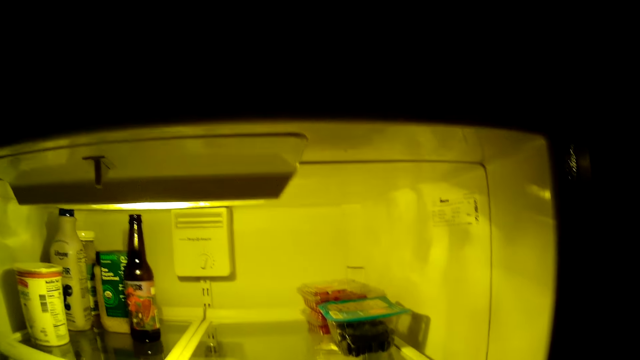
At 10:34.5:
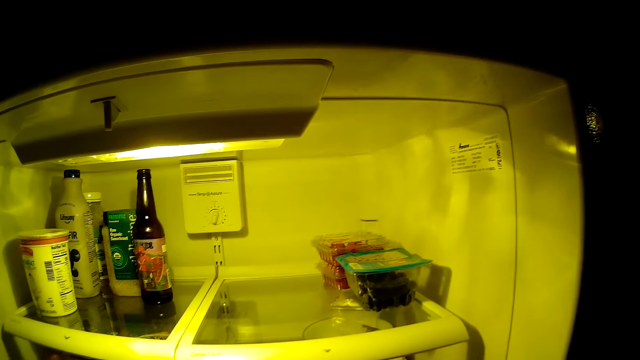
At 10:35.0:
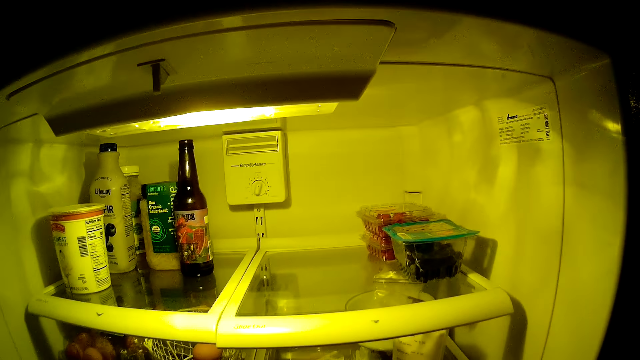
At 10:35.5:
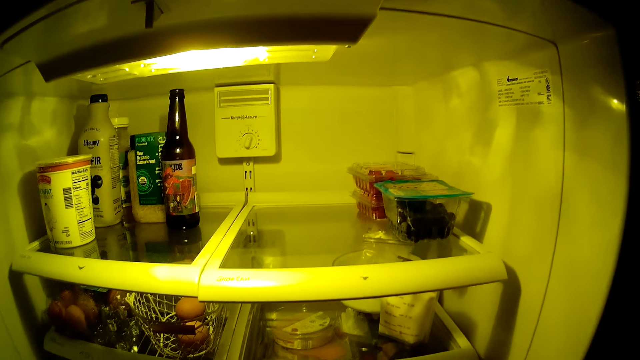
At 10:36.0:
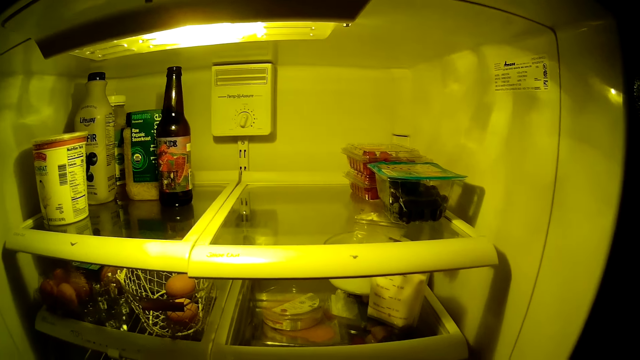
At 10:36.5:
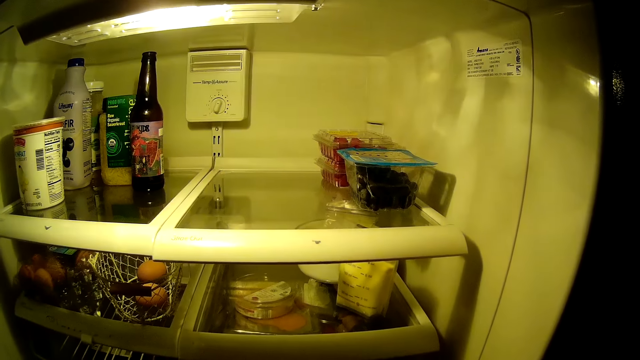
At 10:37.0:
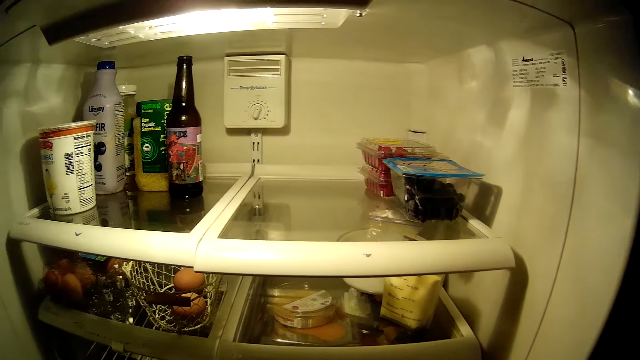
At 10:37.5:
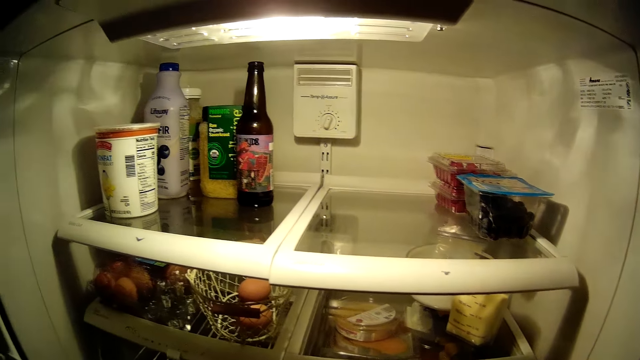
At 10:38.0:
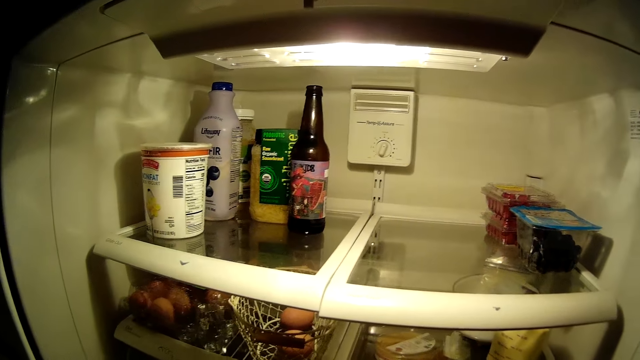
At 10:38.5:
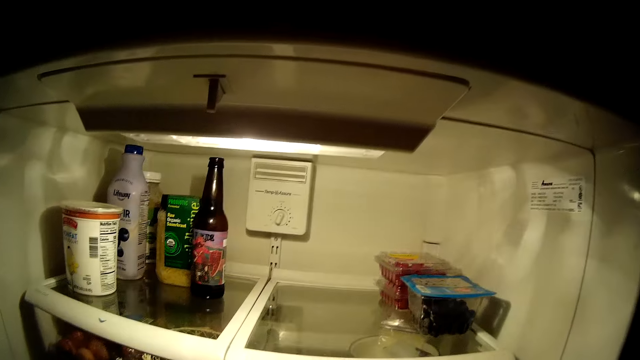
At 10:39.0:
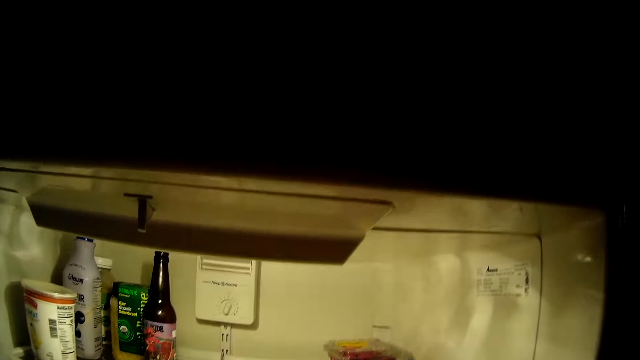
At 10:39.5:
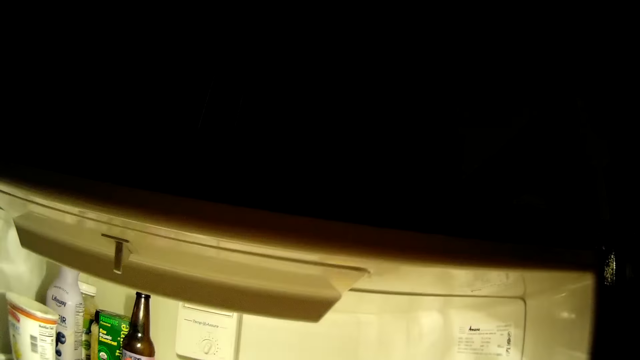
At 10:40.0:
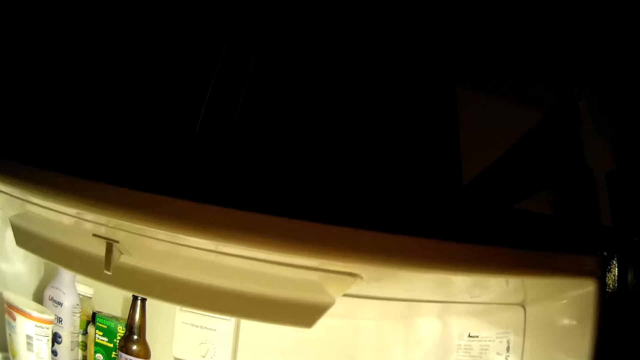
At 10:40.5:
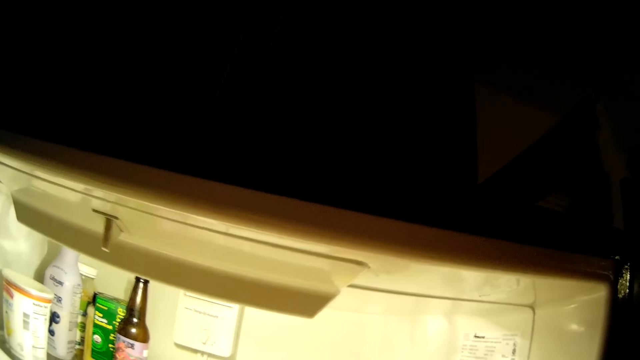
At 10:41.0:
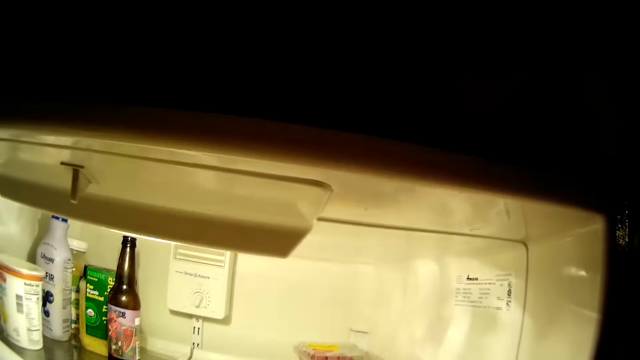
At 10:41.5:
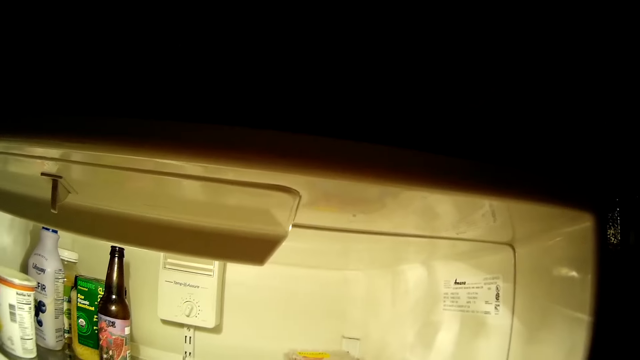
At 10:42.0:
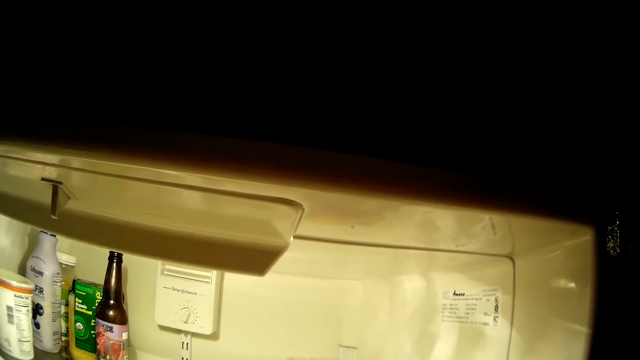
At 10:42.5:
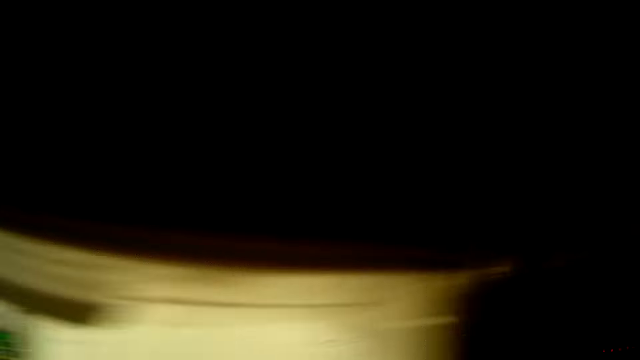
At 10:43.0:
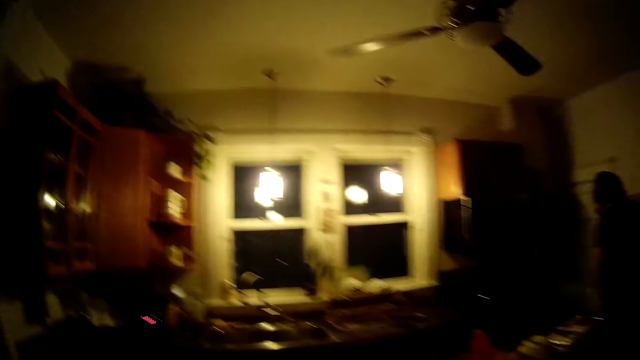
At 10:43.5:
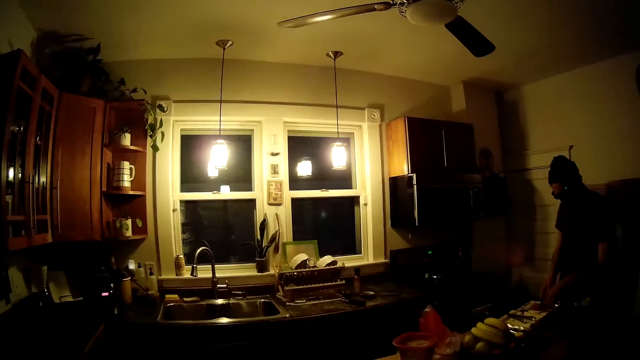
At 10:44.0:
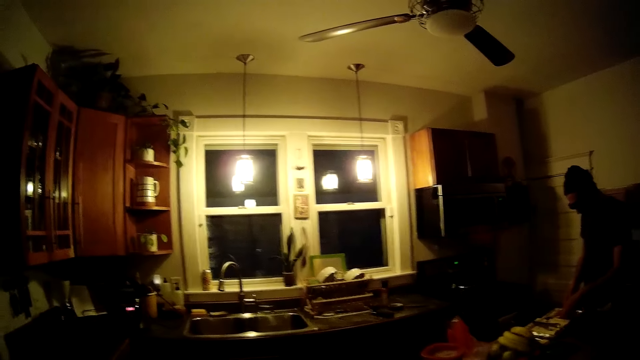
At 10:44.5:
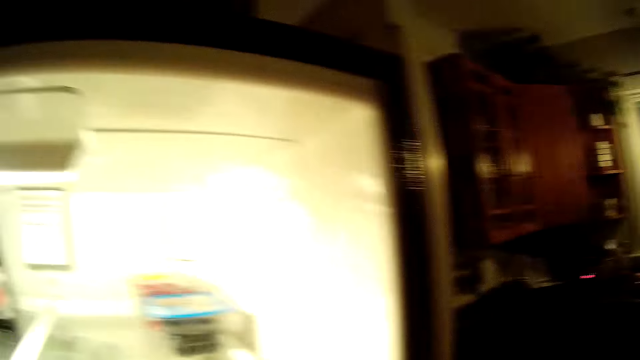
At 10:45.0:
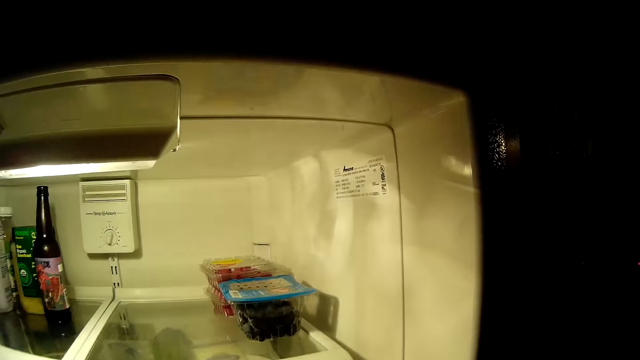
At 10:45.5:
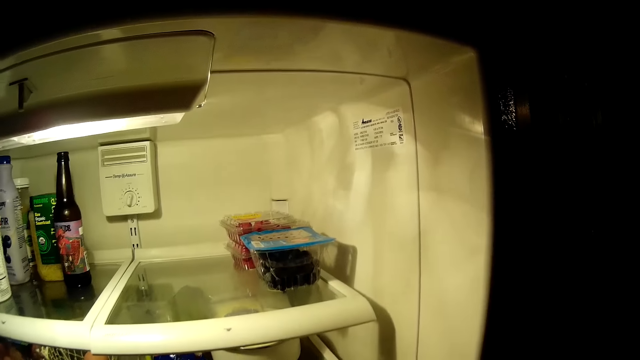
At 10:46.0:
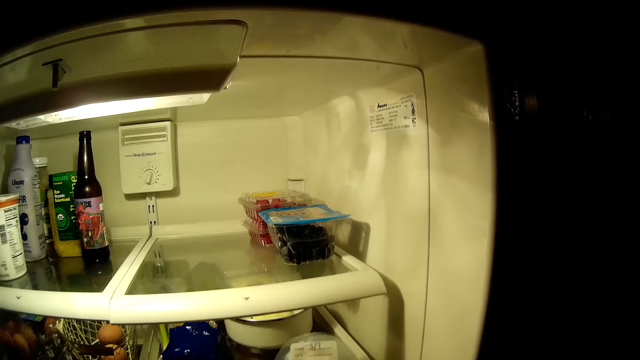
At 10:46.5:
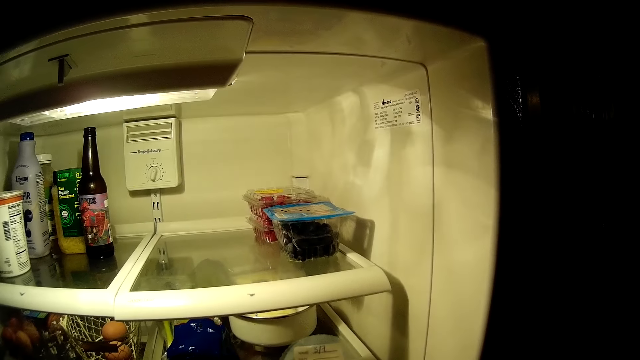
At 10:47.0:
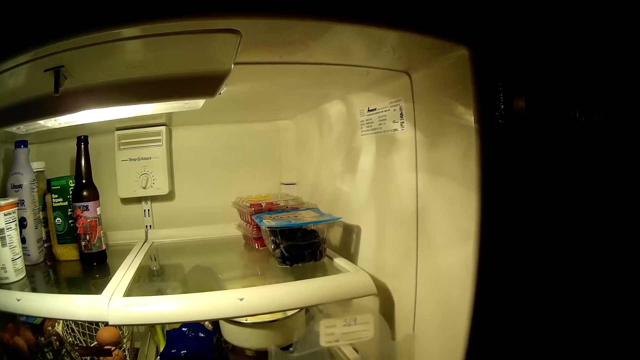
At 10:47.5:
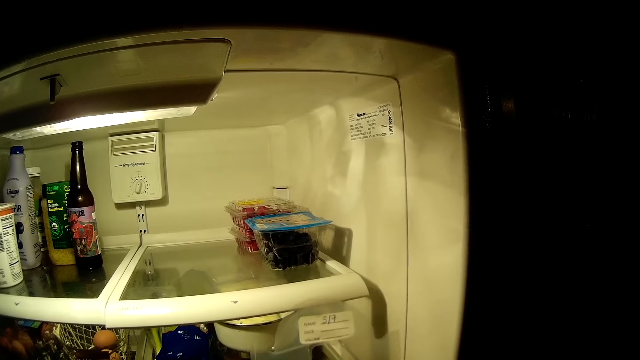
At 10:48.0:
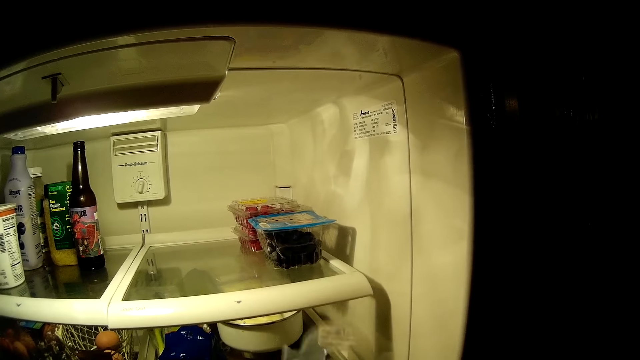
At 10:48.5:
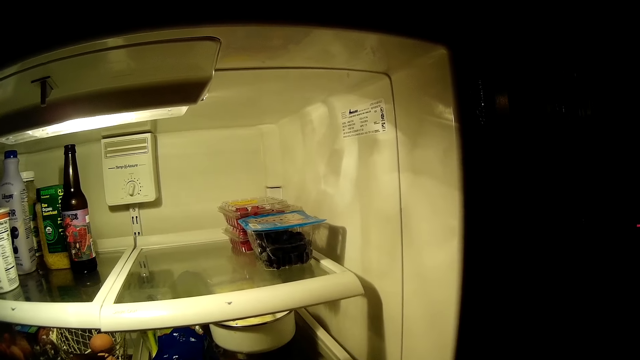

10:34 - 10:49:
The camera wearer looks around. They hold something.

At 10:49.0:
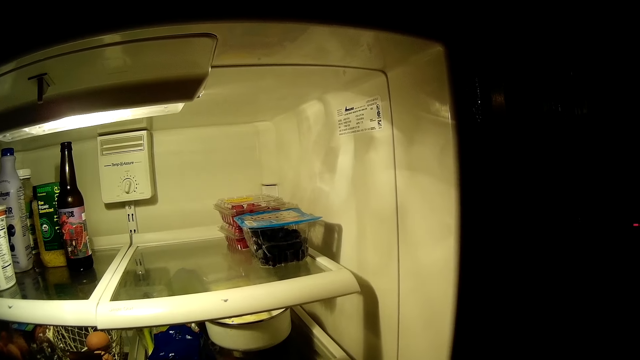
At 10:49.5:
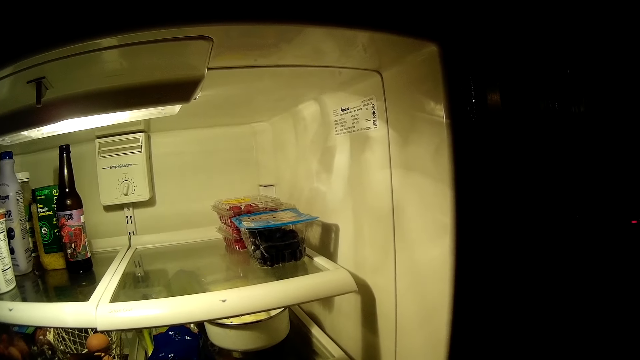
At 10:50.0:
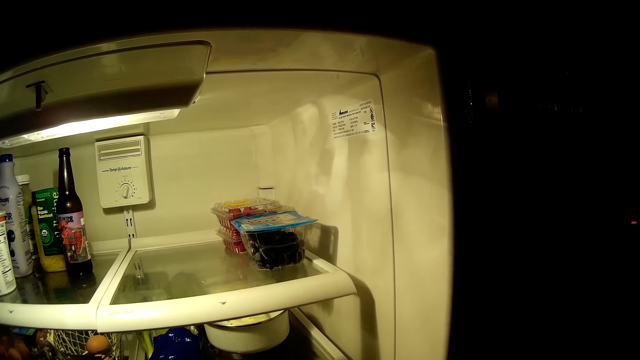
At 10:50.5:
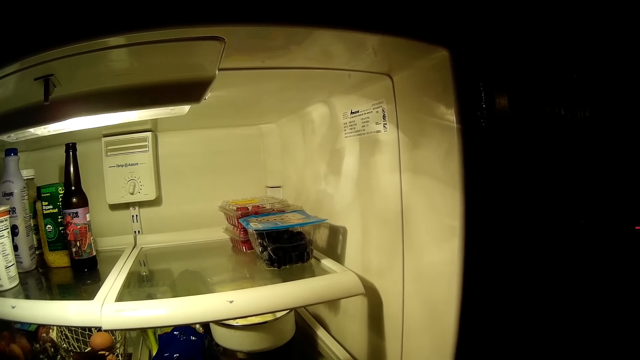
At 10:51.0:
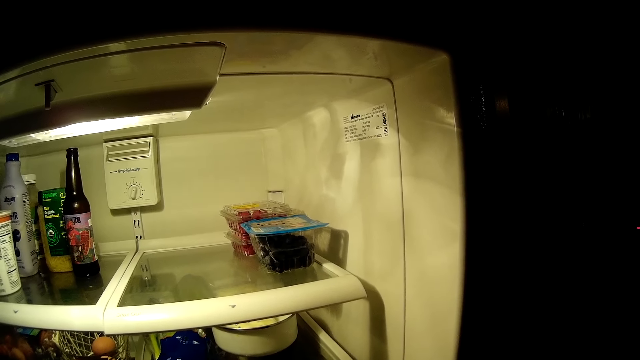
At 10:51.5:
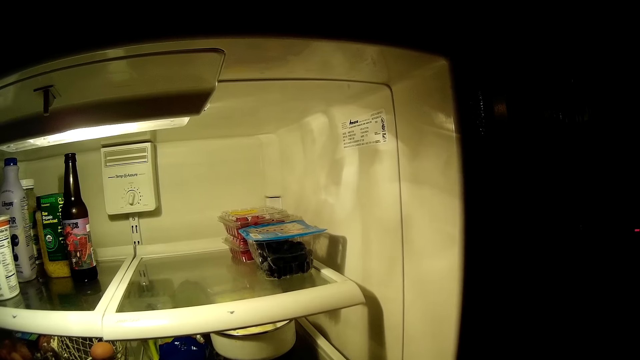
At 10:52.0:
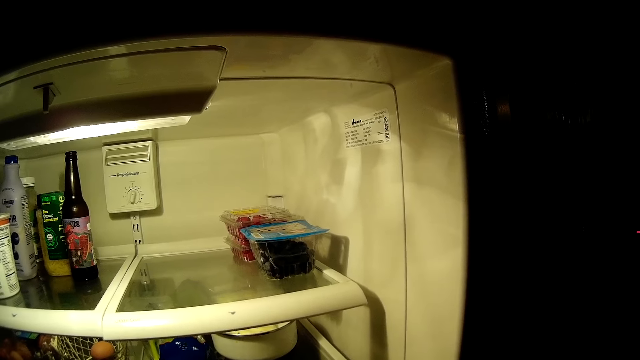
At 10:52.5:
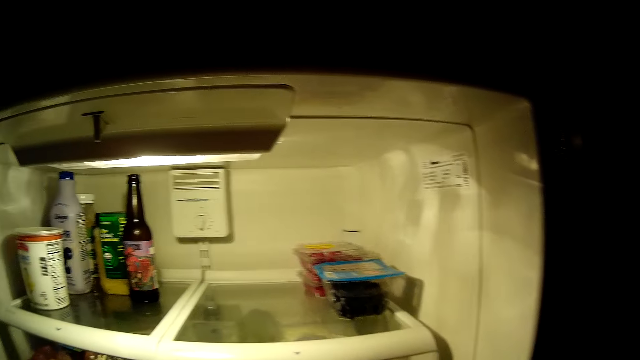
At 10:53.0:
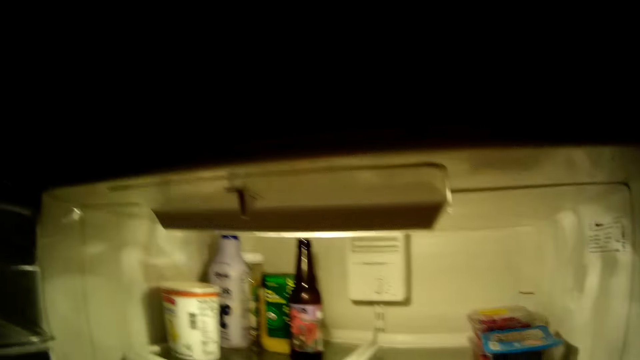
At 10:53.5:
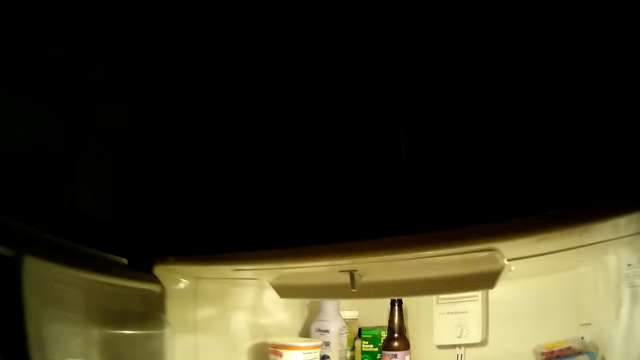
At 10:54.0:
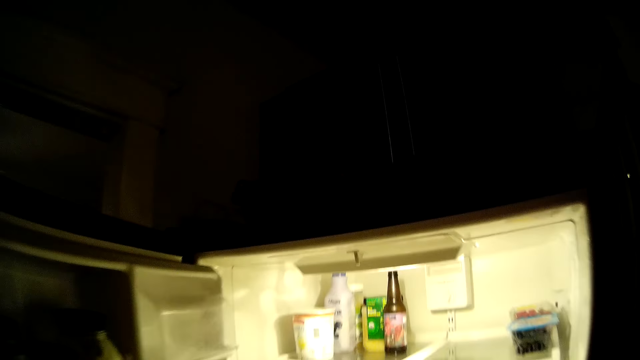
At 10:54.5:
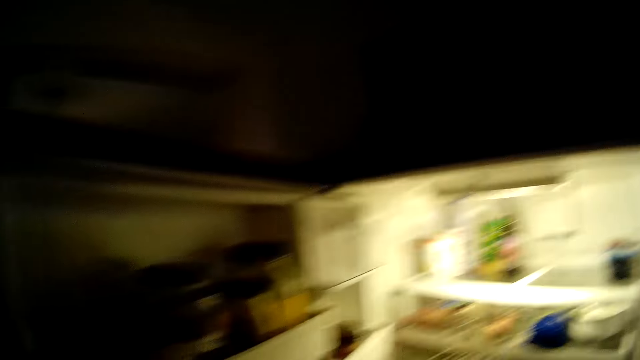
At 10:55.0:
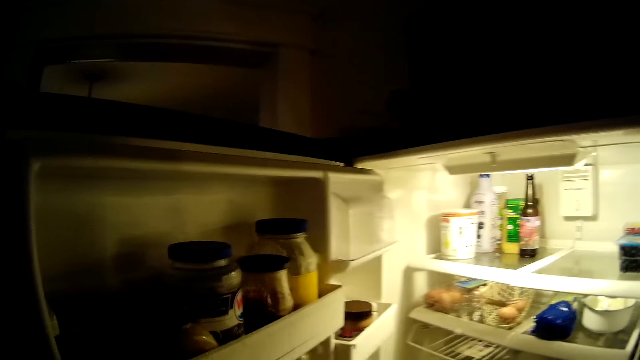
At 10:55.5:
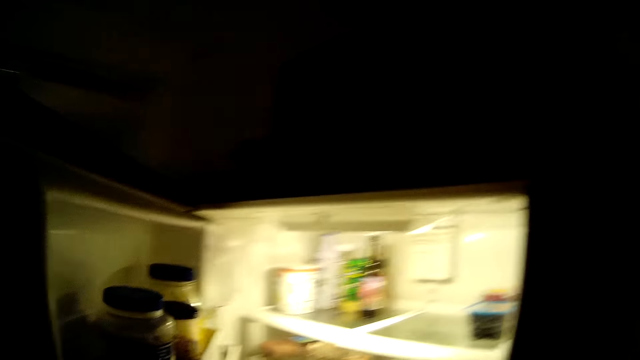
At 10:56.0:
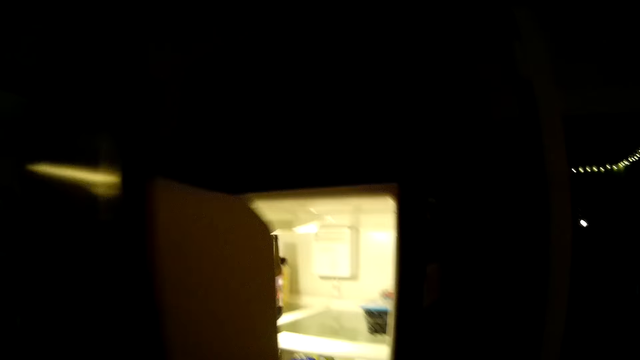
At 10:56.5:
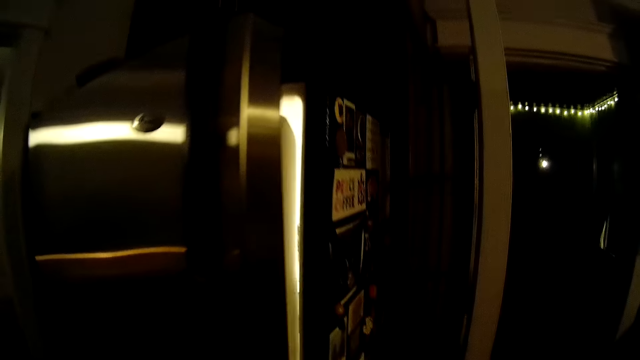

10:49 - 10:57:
The camera wearer looks around. She closes the fridge with her left hand.
